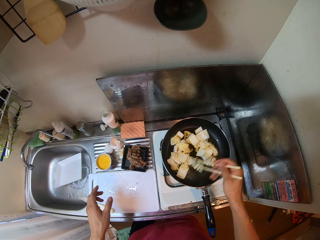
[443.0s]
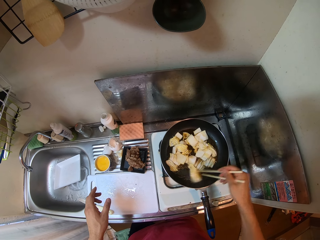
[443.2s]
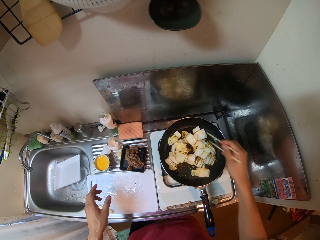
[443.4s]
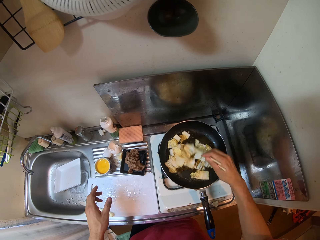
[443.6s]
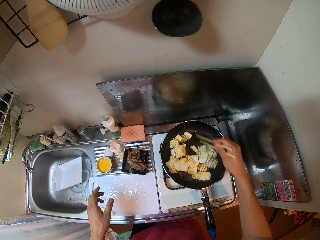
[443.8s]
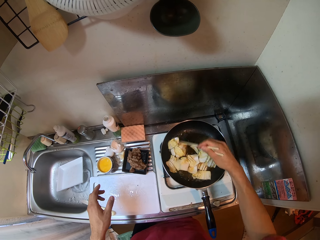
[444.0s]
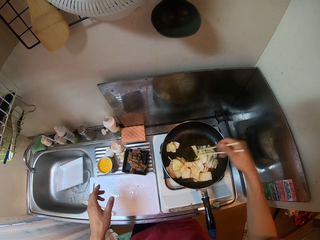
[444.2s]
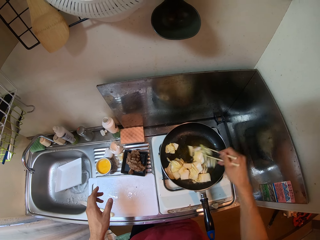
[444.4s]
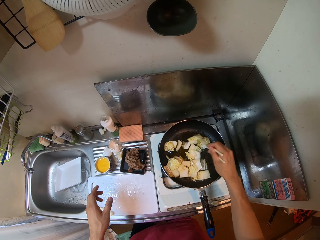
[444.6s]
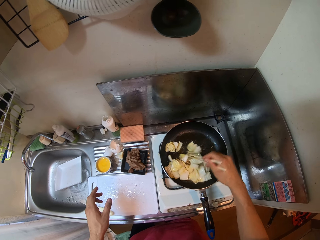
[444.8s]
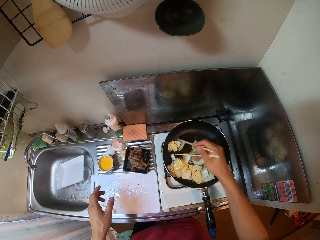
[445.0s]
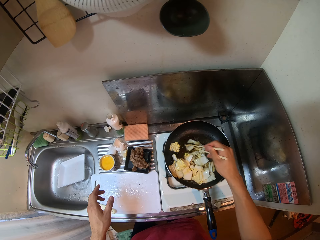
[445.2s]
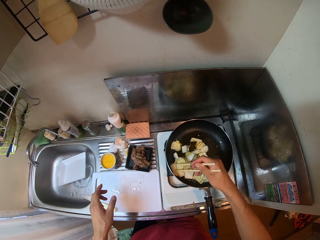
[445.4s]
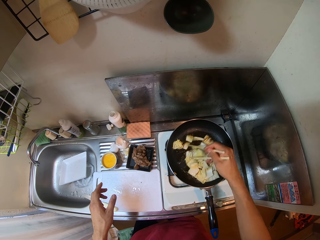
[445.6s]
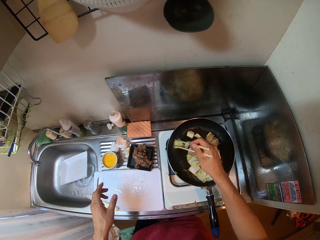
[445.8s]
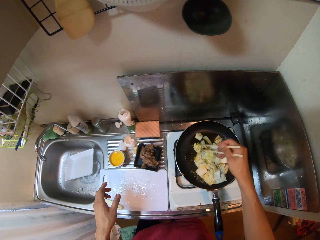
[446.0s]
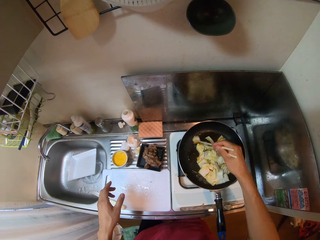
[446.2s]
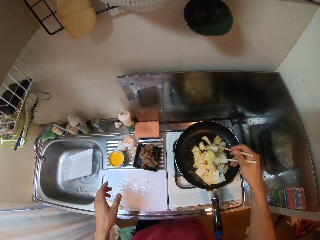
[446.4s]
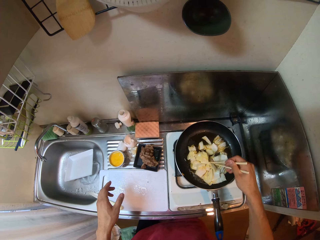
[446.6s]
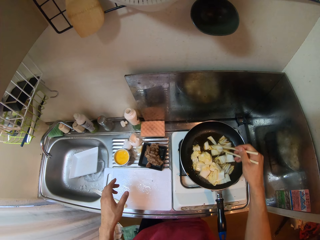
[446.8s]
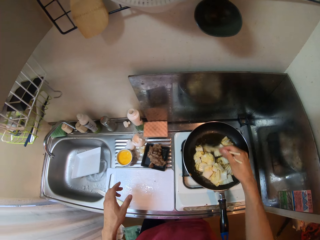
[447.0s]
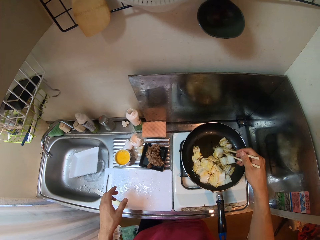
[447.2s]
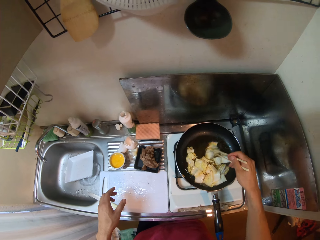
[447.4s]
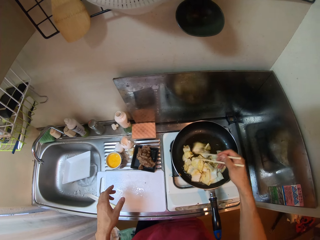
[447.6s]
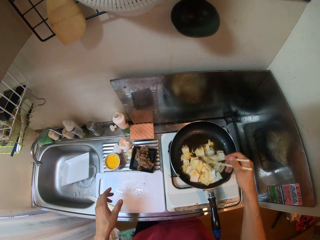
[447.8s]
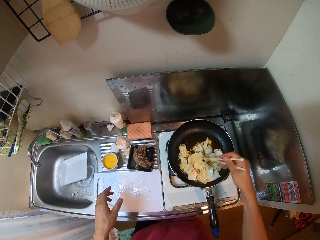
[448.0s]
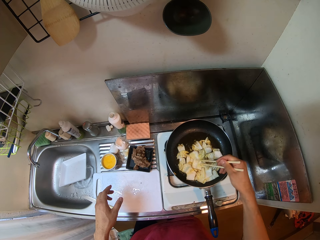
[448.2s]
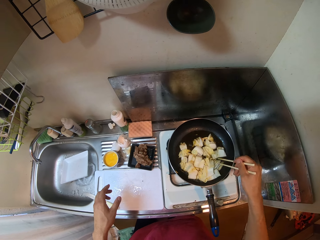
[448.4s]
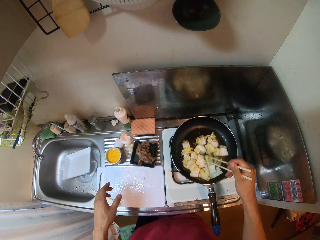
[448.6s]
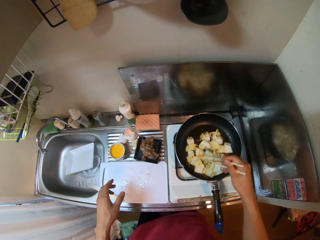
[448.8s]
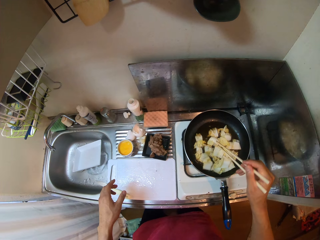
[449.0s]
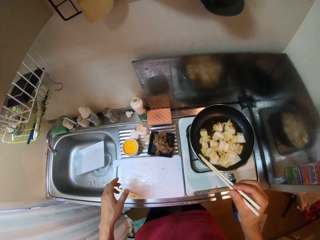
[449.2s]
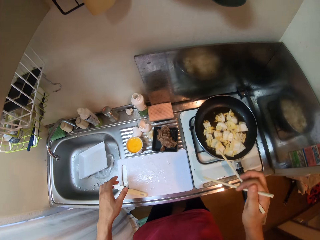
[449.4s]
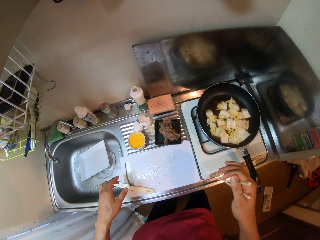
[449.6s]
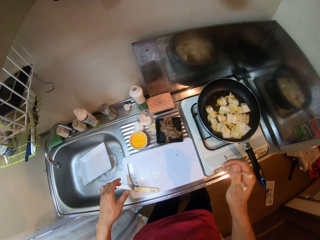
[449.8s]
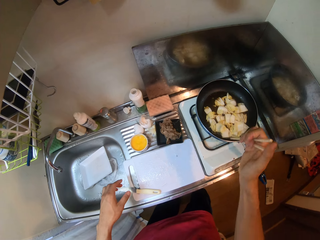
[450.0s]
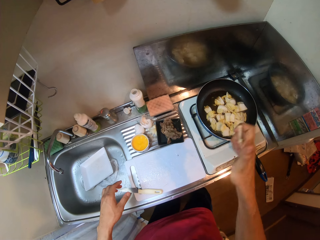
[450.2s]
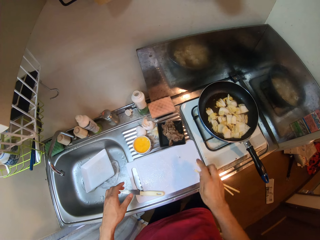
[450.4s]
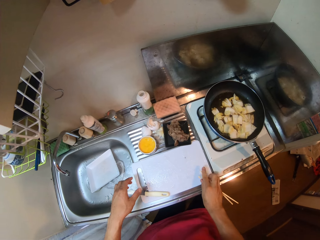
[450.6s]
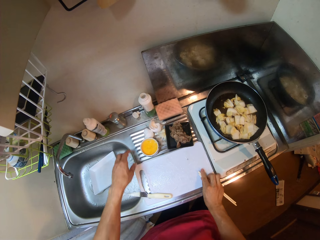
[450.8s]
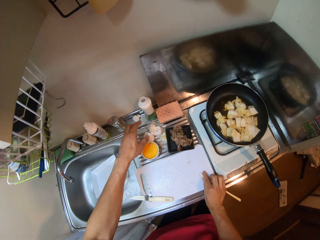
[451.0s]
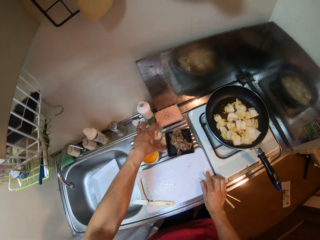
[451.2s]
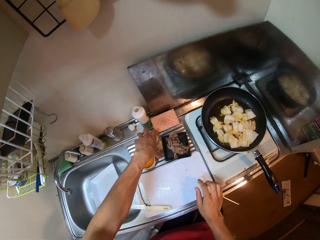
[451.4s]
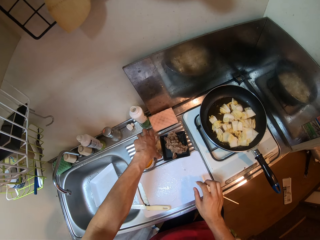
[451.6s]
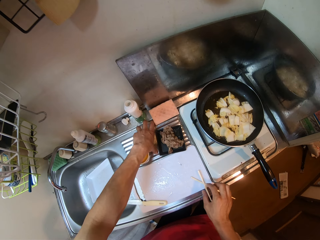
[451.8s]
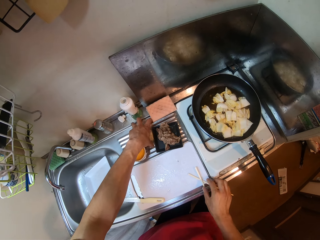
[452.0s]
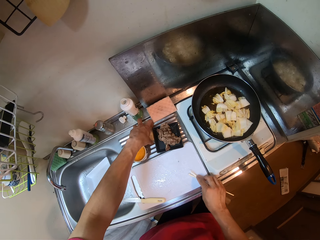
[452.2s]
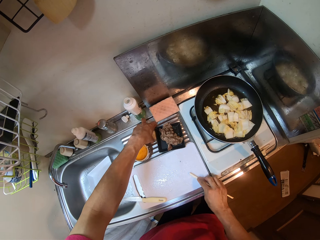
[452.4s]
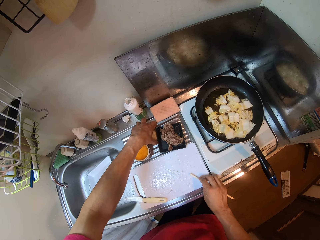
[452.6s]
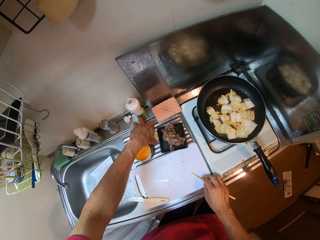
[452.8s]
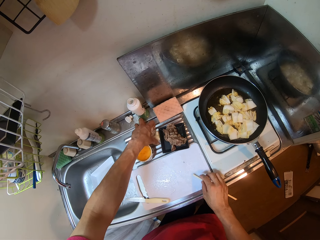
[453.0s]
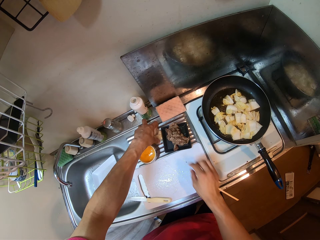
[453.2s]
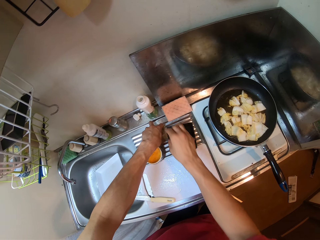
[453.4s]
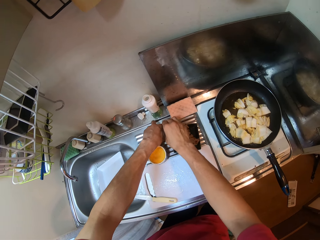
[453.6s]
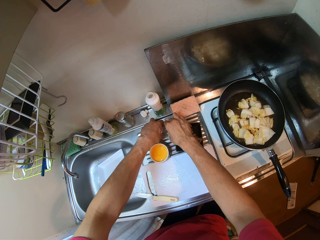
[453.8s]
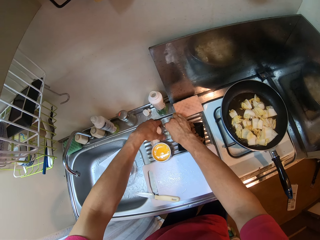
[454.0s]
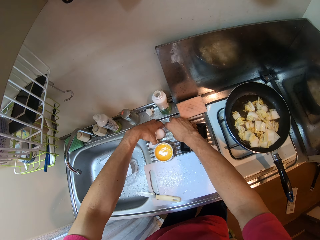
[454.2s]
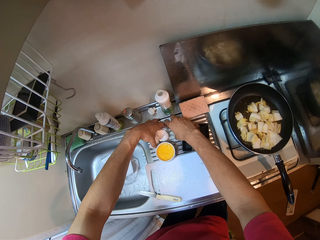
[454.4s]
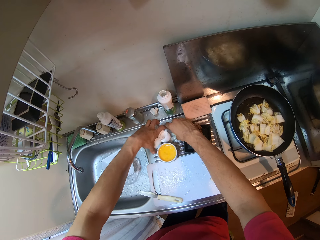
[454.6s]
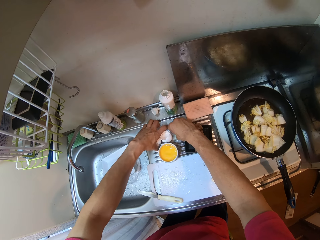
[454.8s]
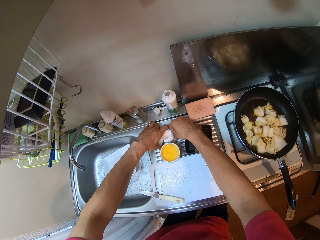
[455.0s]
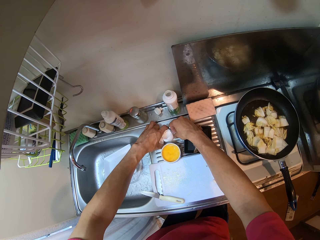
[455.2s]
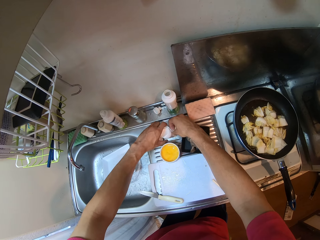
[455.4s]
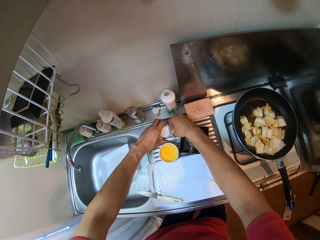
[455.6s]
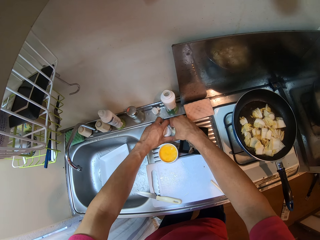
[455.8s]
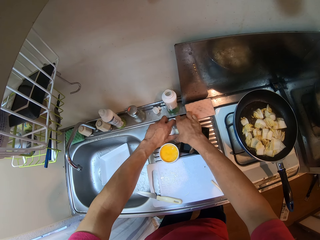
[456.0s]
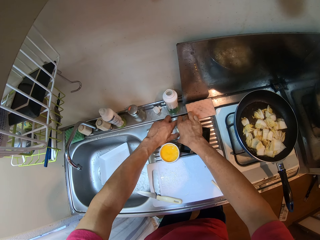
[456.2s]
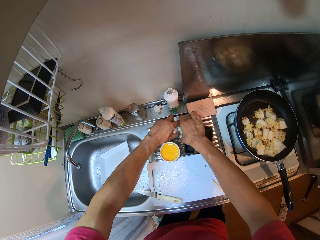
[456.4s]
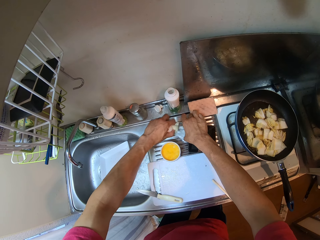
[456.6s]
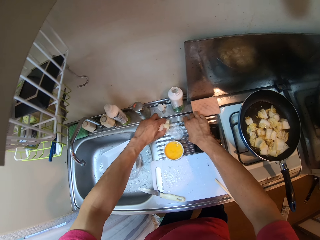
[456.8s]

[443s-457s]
The camera wearer puts the chopstick in his right hand on the chopping board. He picks up the egg shells and a nylon on the sink slab with his hands.

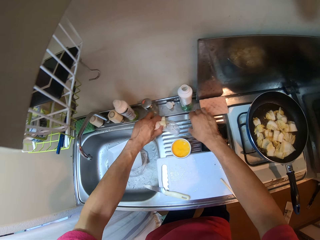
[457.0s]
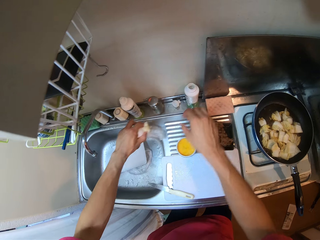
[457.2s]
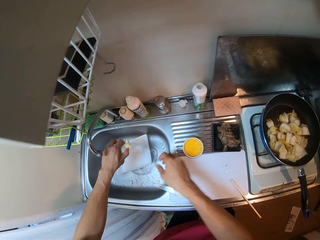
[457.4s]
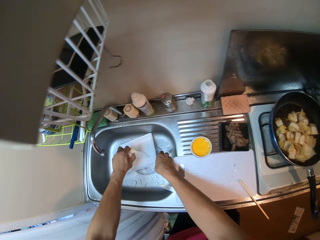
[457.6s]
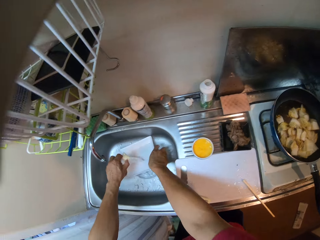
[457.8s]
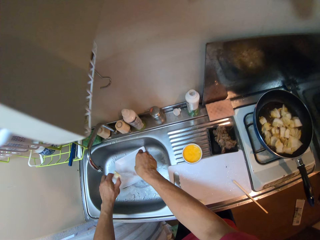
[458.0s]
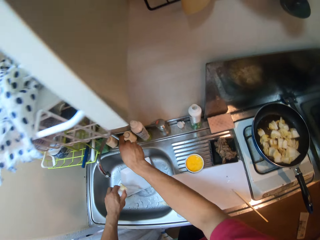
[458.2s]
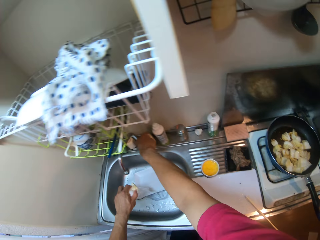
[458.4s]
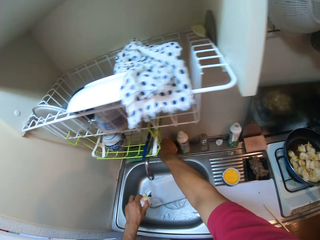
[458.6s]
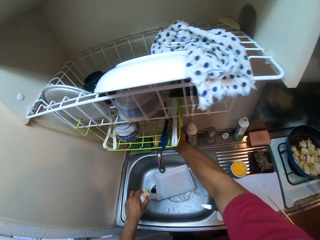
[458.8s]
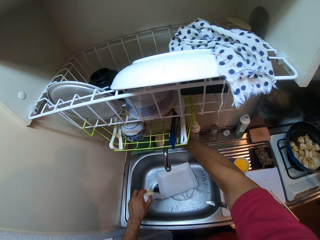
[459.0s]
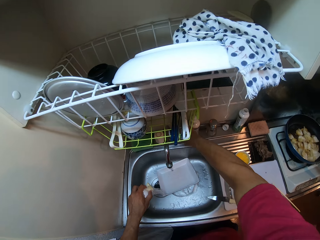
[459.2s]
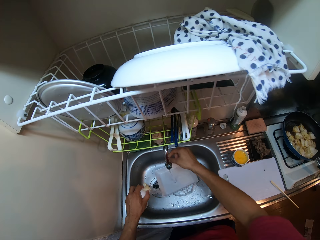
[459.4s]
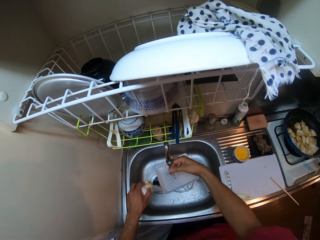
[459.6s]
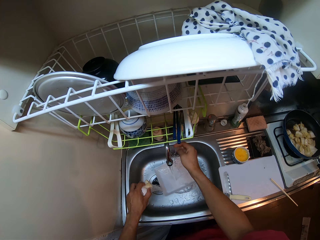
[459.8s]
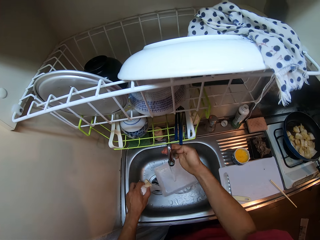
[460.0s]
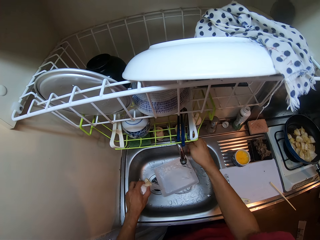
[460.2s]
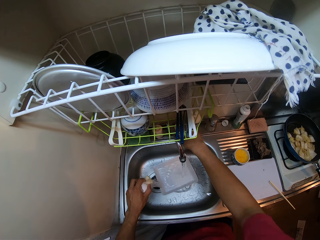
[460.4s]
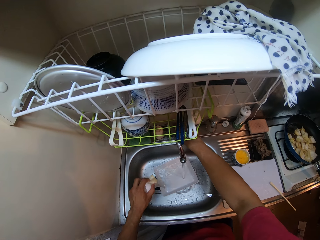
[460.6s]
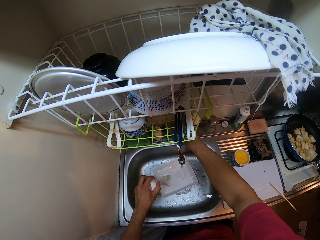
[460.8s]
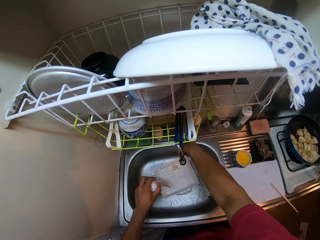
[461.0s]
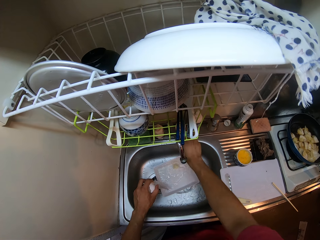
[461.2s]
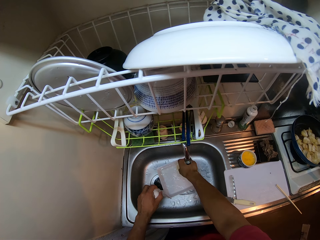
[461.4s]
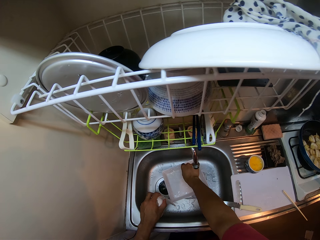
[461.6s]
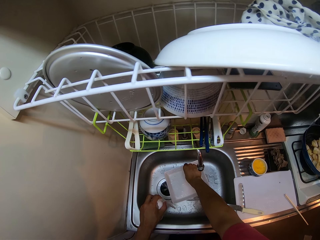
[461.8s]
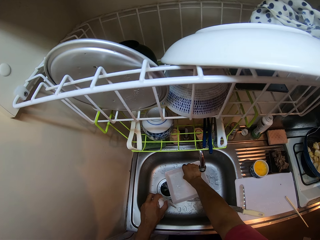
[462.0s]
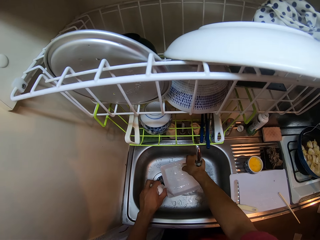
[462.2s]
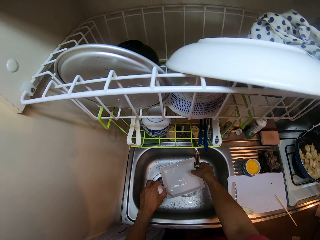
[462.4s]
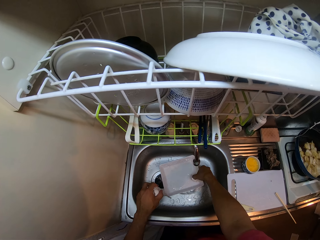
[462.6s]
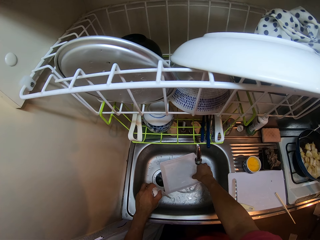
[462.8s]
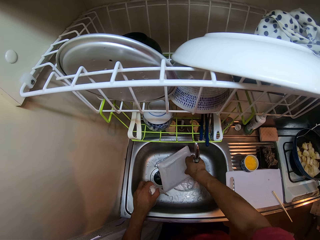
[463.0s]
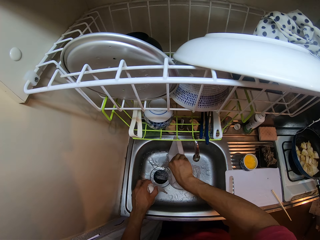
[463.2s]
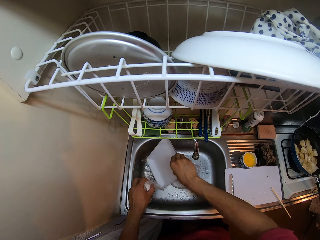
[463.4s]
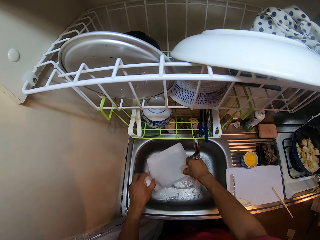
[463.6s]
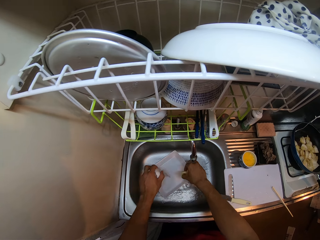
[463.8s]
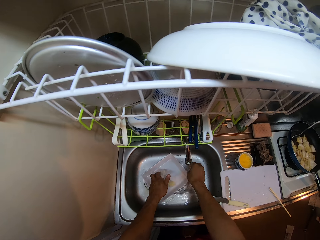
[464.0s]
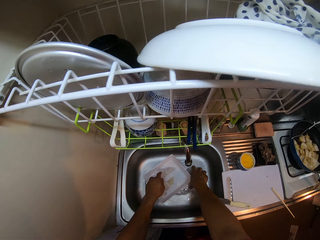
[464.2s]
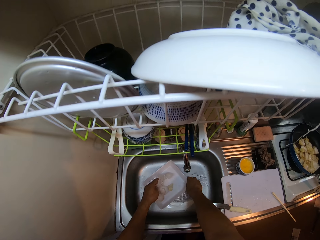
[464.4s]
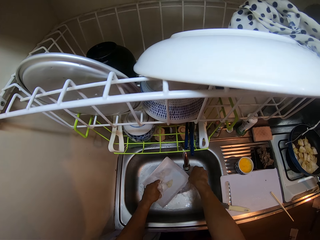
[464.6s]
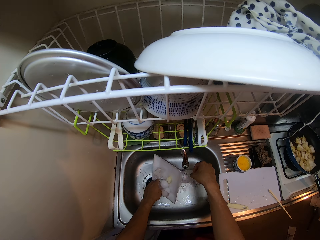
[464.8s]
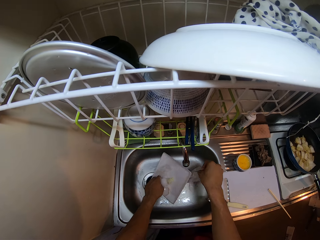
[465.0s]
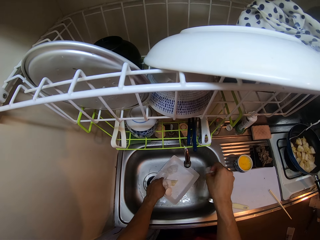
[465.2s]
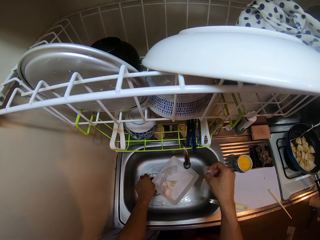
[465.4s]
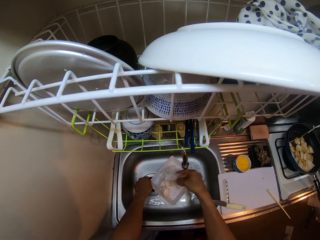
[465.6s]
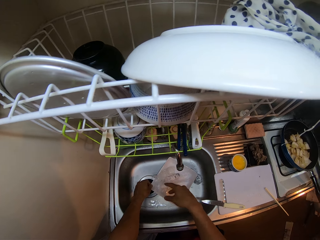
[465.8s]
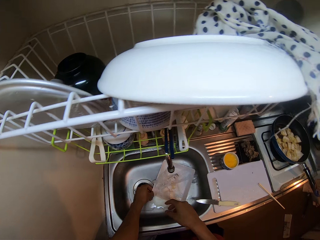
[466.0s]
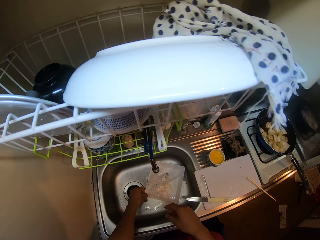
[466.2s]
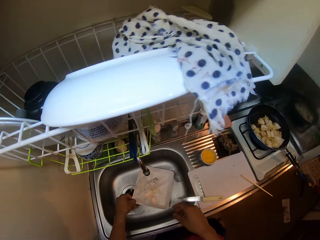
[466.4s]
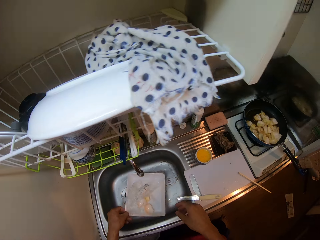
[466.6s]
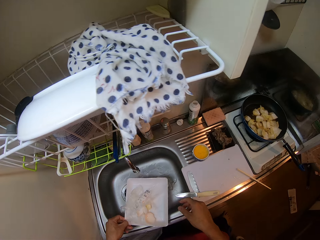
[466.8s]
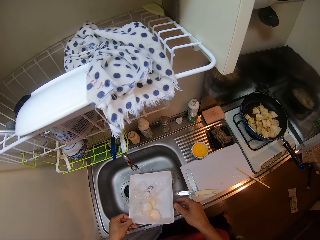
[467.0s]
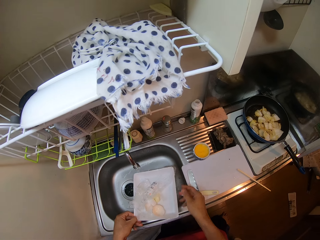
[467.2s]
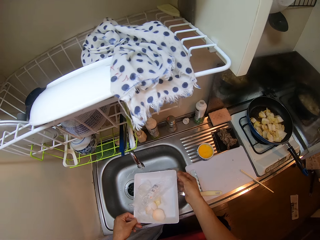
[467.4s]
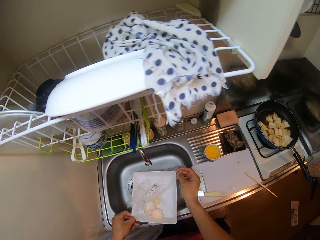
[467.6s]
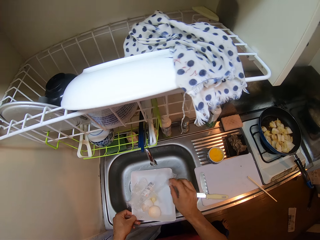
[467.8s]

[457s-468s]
The camera wearer adjusts a tray in the sink with his right hand. He opens the tap by its handle with his right hand. He rinses his right hand under running water in the sink. He adjusts the tap with his right hand. He closes the tap by its handle with his right hand. He drops a shell on the tray in the sink with his left hand. He picks up the shell on the tray with his right hand. He adjusts the tray with his right hand. He washes the dish. He puts the shells and nylon in his hands in the tray. He picks the nylon in the sink with his right hand. He puts the nylon in the tray. He picks up the tray in the sink with his left hand.
